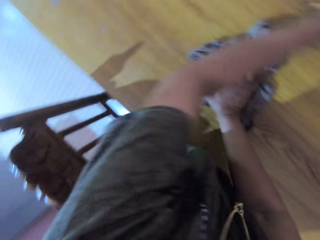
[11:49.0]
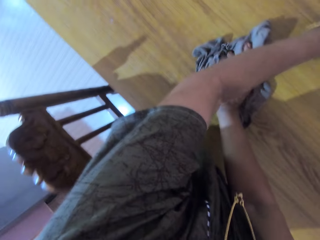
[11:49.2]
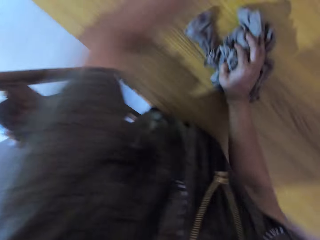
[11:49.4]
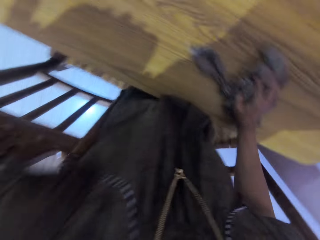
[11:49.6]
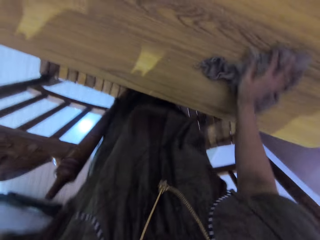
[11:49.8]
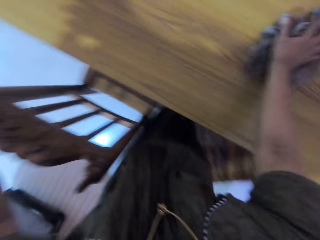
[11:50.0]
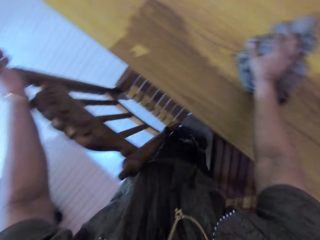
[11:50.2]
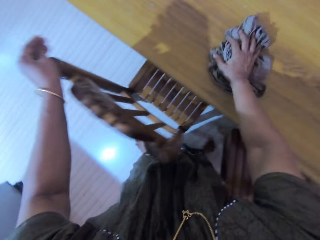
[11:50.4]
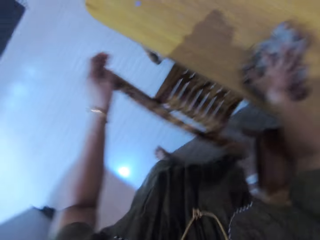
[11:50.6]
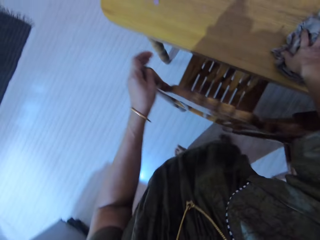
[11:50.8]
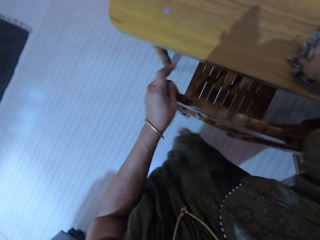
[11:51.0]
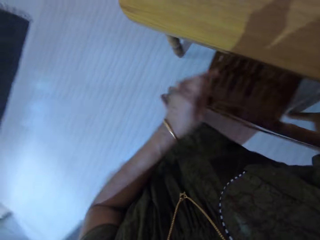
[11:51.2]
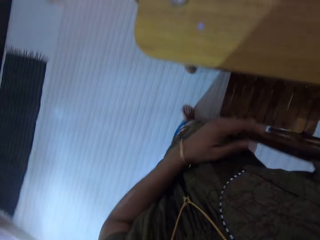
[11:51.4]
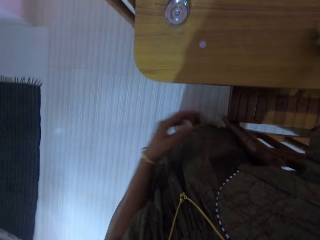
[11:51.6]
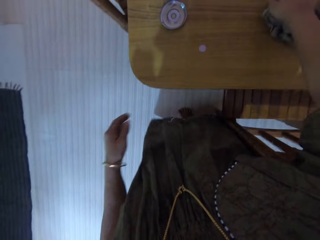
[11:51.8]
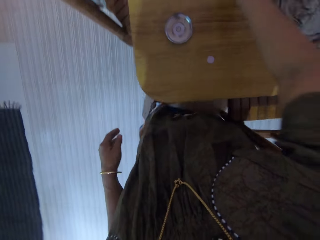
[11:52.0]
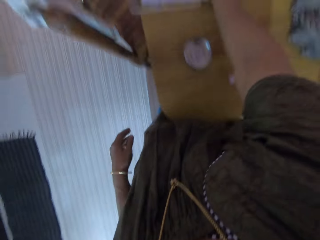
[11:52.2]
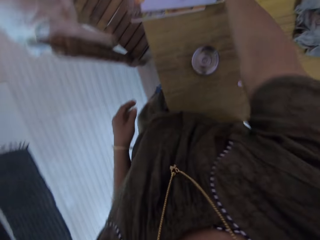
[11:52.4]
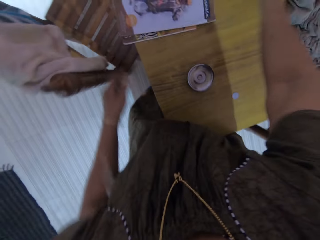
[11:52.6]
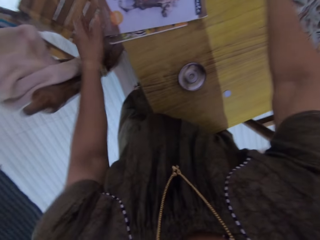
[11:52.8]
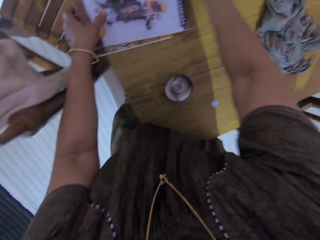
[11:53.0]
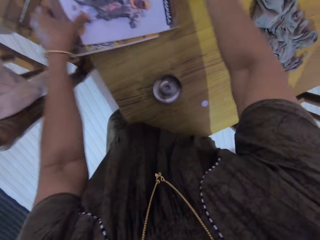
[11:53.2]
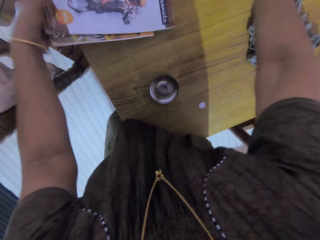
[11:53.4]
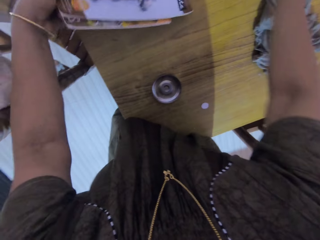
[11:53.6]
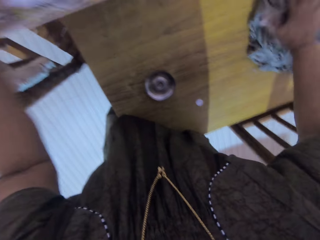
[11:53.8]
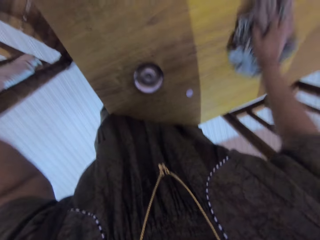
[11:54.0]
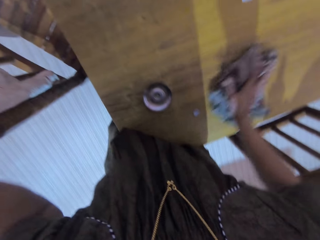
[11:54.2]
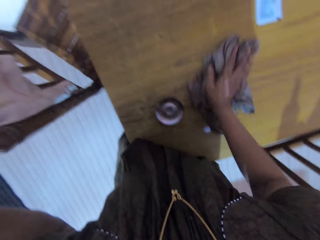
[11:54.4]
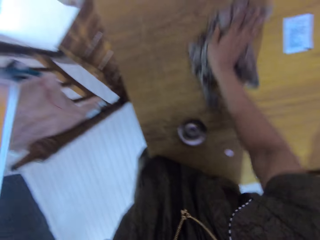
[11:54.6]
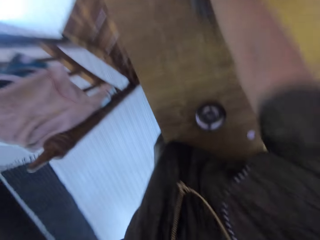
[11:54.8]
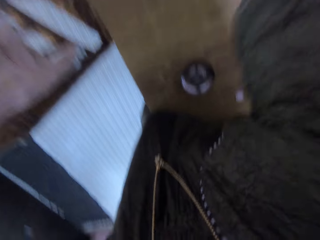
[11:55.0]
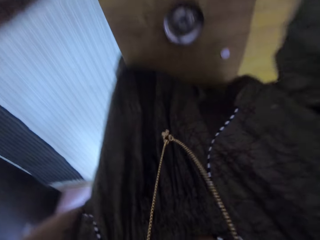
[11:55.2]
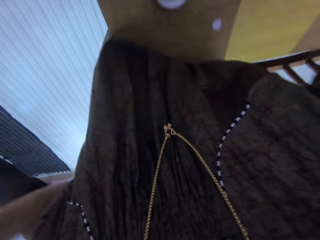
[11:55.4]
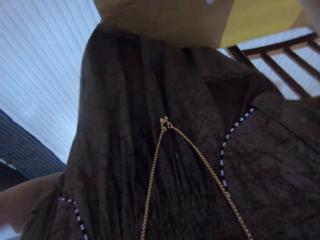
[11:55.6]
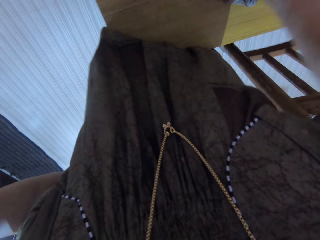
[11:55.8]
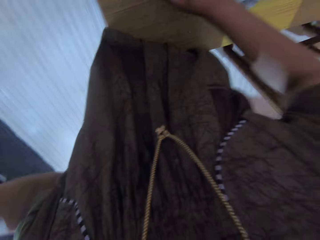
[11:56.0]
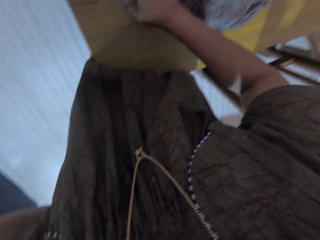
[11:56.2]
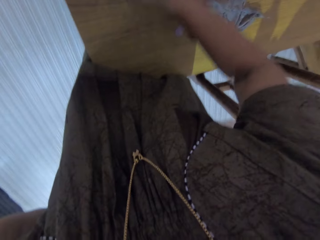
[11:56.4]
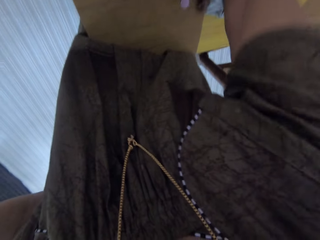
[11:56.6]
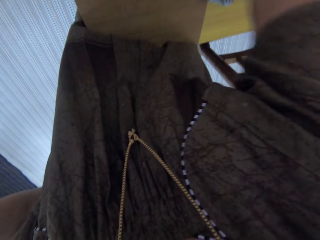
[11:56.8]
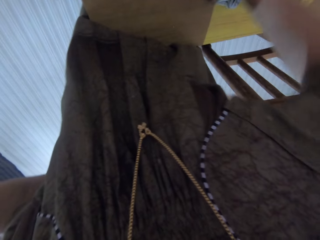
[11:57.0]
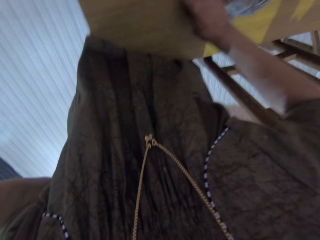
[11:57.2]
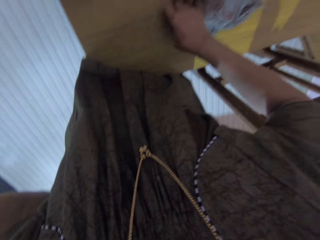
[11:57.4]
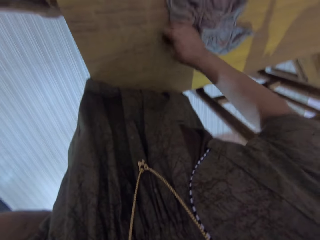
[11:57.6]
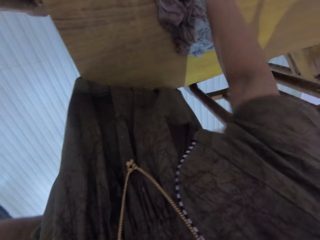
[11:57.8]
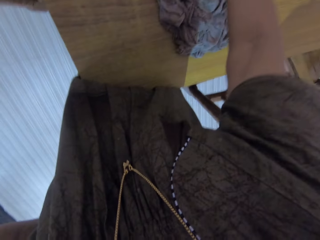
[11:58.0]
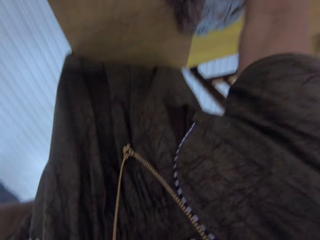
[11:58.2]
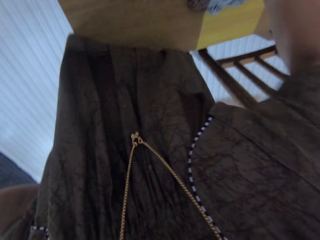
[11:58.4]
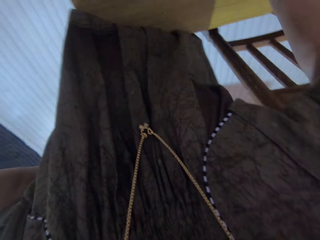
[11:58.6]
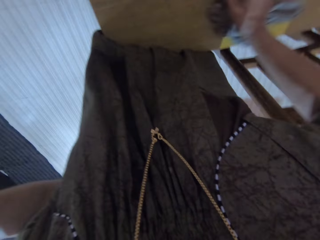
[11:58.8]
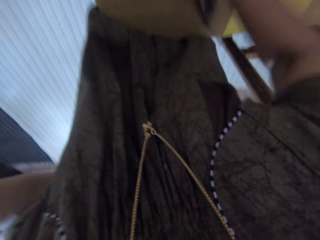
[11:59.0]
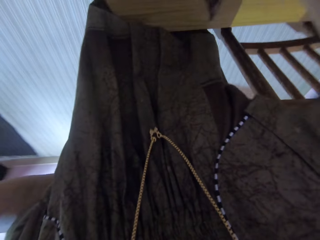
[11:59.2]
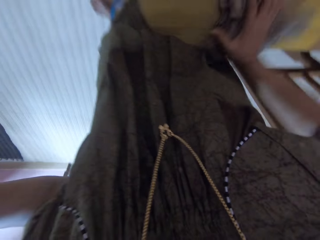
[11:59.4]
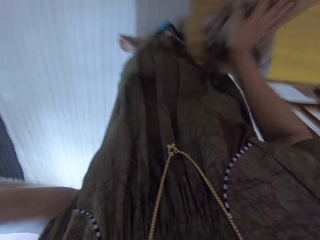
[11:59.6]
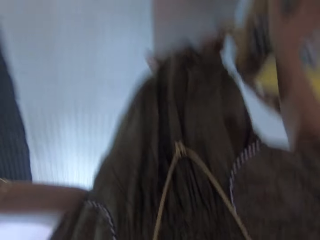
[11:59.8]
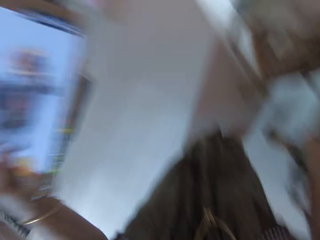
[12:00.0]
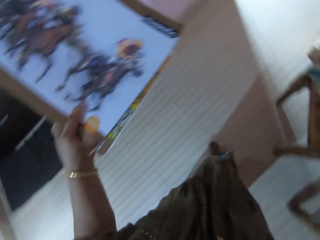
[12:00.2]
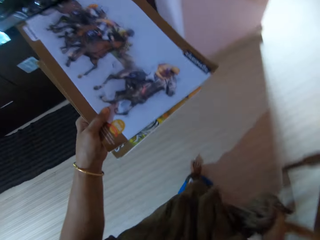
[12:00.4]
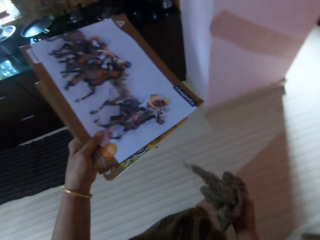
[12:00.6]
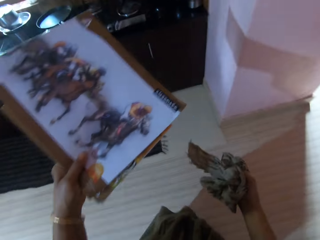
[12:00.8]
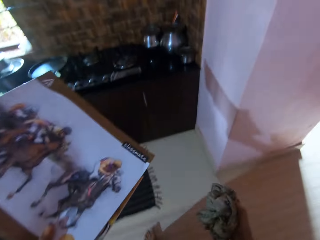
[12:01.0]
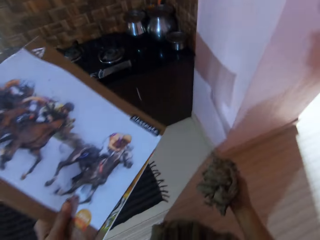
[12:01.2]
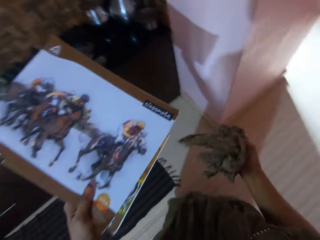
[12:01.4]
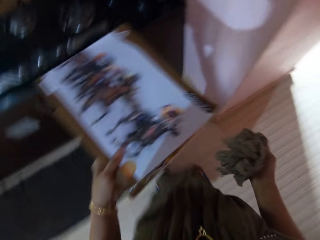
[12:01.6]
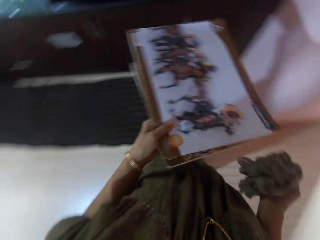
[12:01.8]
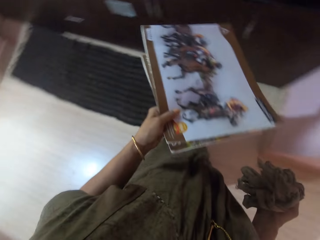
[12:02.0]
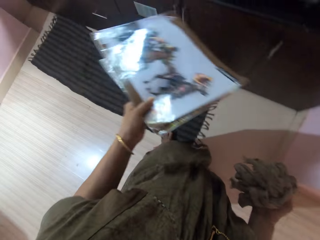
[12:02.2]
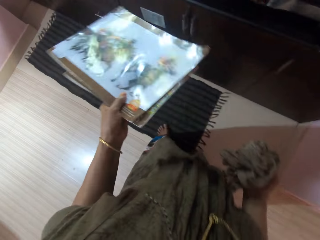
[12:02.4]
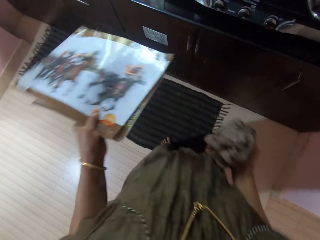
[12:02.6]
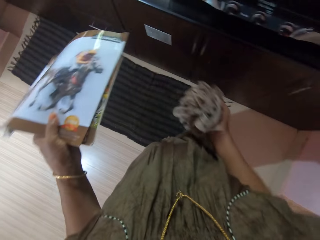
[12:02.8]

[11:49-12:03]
The camera wearer moves another plastic bottle on the dining table. They place the container with salt on the table. They wipe the table. They let go of the cloth. They pick up the table mats from the dining table. They hold the cloth. They wipe the table. They let go of the cloth. They move an ash tray. They pick up a coin. They place the coin on the table. They wipe the table. They pick up the cloth. They walk towards the kitchen surface.

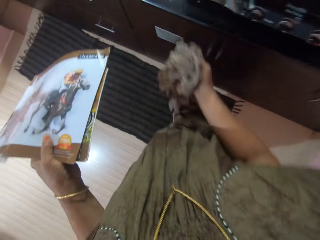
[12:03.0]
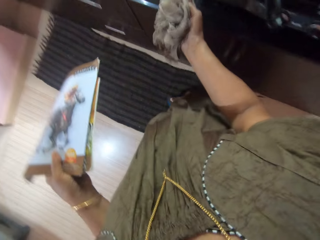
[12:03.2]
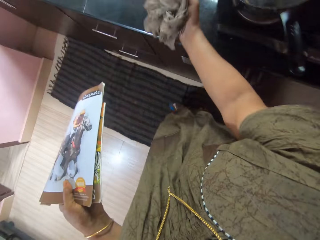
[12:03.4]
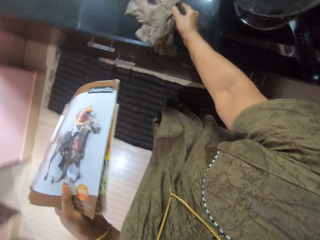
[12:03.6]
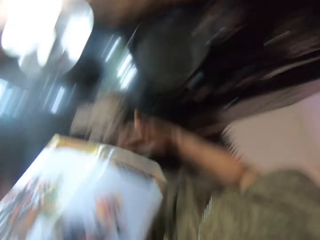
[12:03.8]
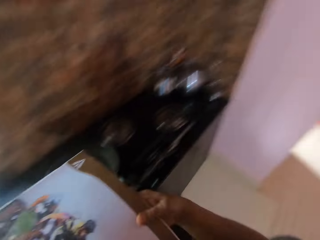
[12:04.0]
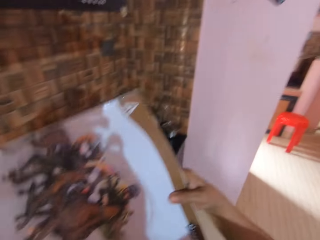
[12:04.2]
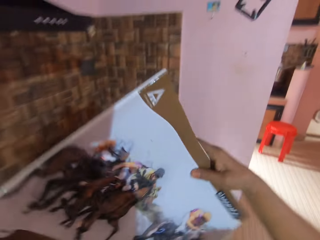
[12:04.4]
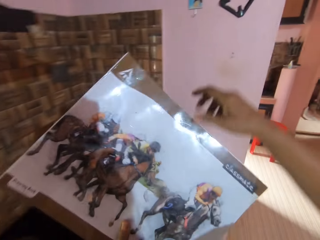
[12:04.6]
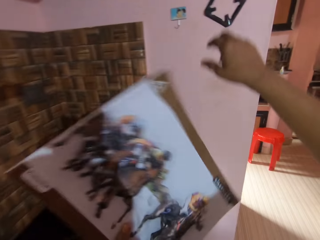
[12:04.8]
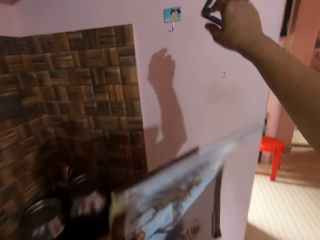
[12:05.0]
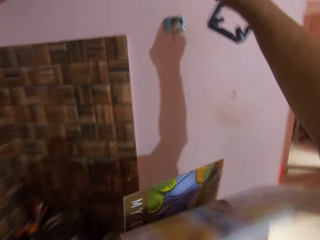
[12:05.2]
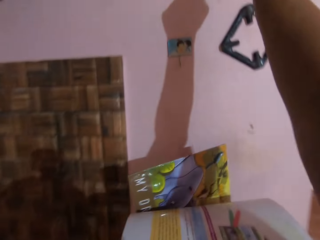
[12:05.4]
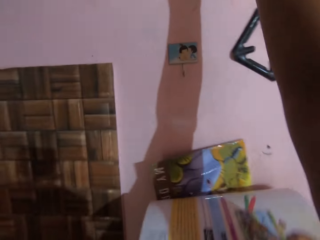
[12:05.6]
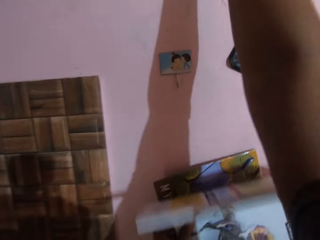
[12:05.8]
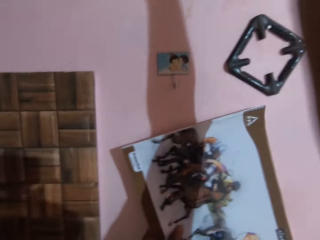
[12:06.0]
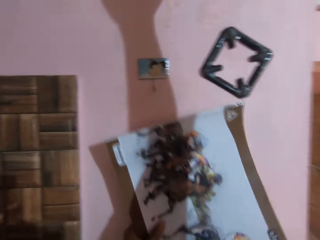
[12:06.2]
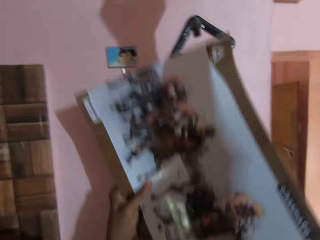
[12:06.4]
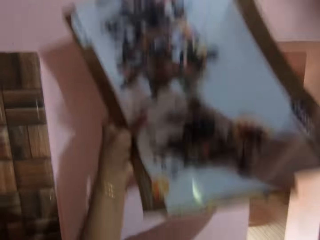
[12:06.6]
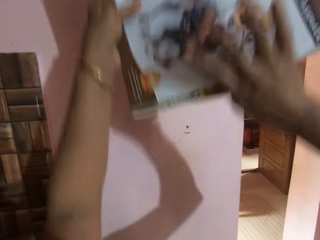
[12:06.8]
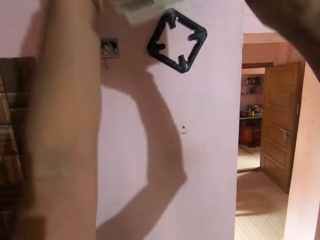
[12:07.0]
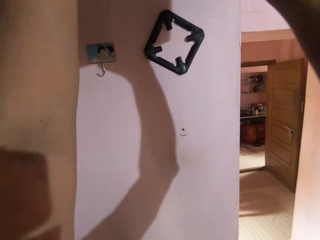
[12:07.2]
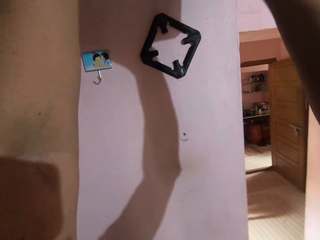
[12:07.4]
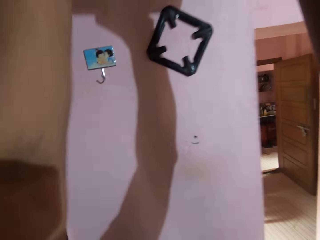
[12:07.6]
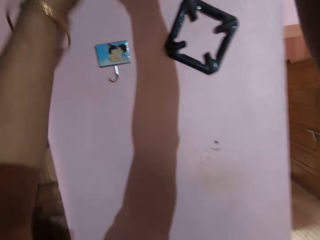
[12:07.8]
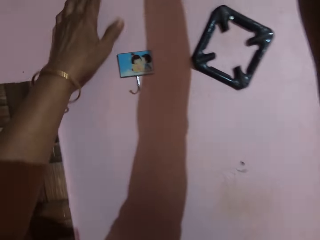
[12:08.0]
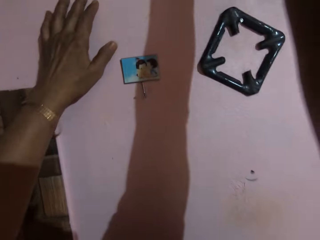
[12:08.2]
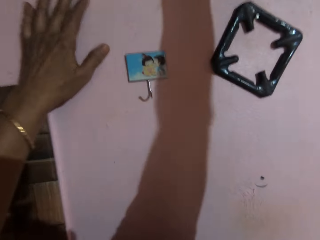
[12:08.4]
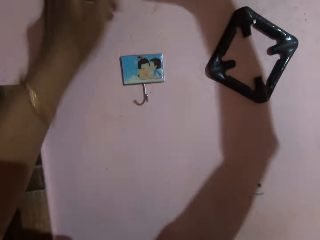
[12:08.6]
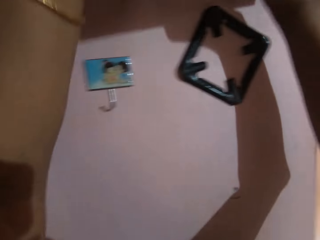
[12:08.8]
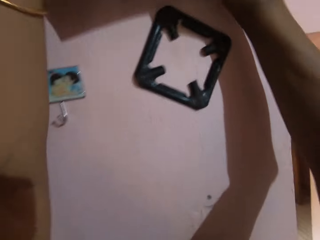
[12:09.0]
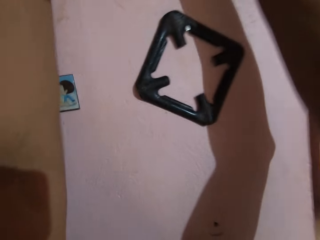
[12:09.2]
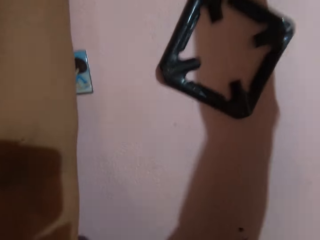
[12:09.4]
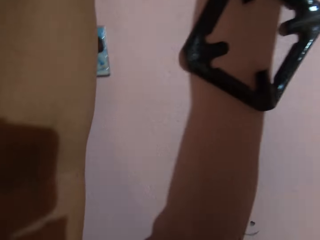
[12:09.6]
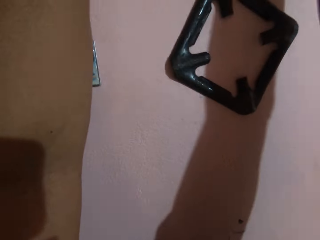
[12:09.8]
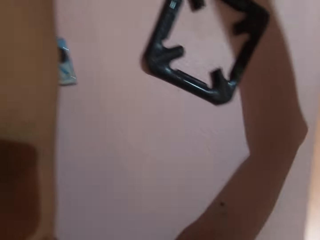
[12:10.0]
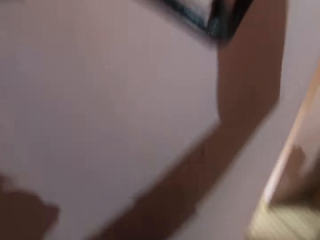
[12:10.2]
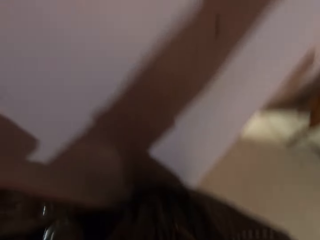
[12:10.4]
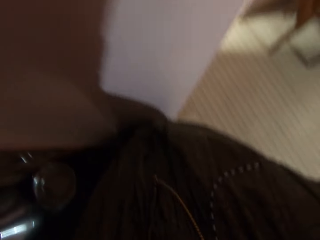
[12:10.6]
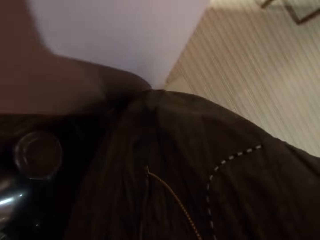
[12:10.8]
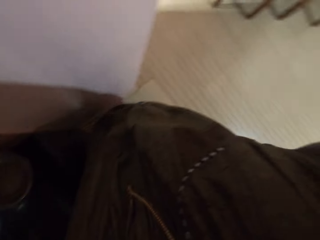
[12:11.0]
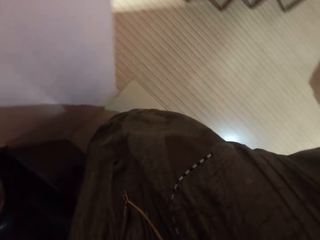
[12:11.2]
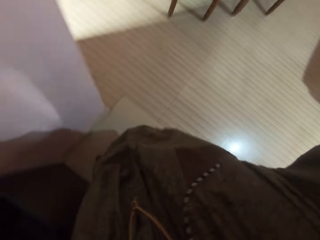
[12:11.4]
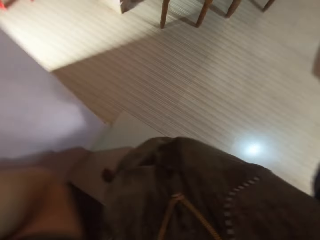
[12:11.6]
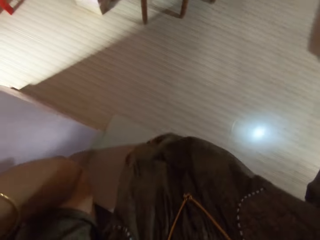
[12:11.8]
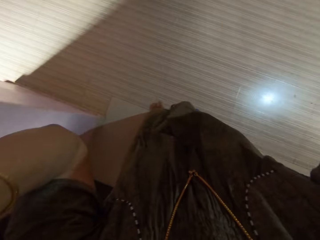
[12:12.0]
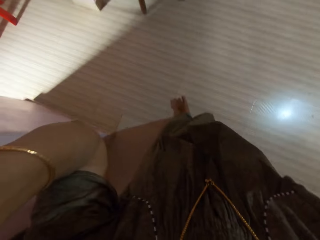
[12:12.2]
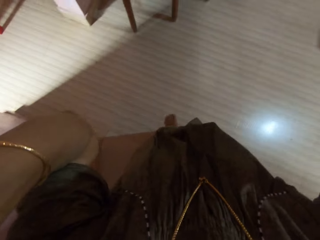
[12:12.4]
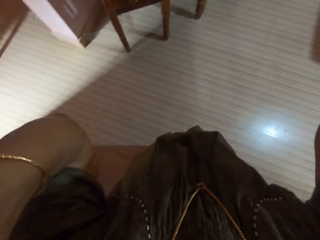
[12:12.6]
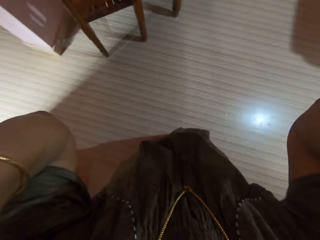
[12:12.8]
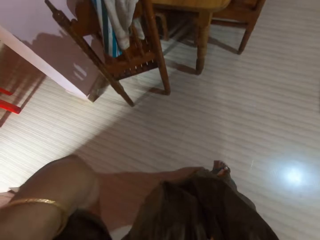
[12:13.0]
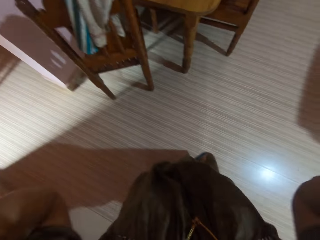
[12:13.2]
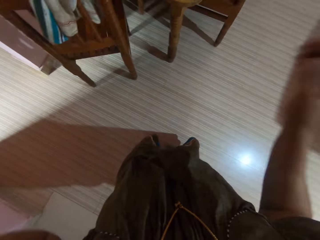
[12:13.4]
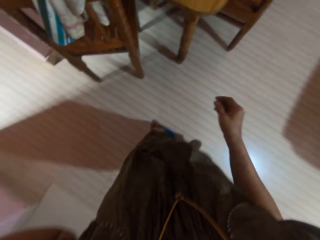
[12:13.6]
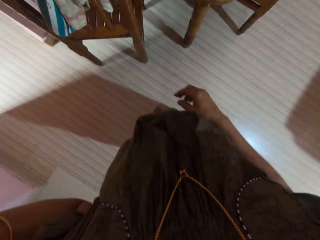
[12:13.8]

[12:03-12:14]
The camera wearer places the cloth on the kitchen surface. They hang the book on the wall. They open a kitchen cabinet. They place the table mats in the kitchen cabinet. They adjust the camera. They walk around the house.
